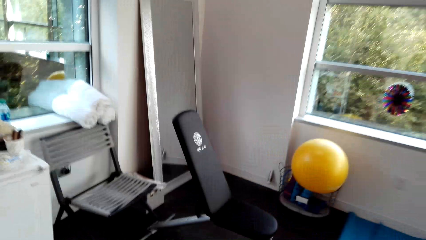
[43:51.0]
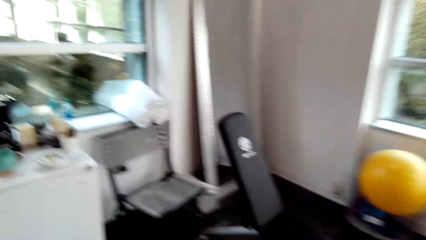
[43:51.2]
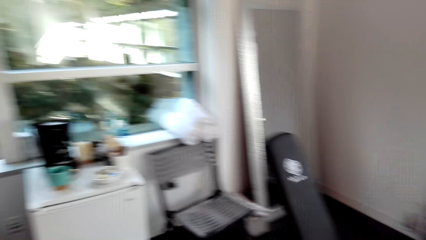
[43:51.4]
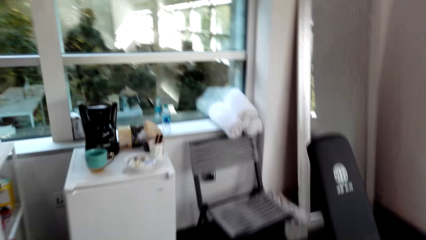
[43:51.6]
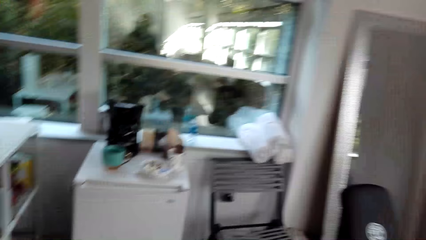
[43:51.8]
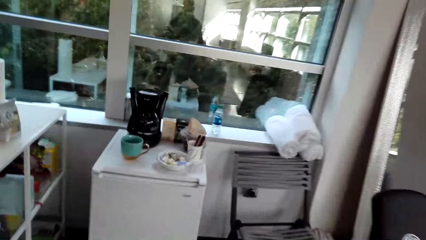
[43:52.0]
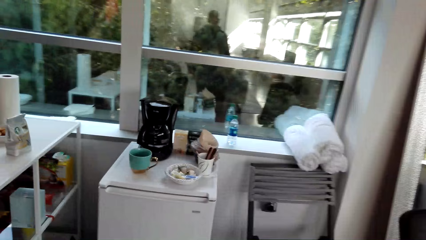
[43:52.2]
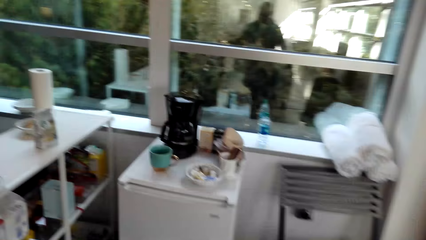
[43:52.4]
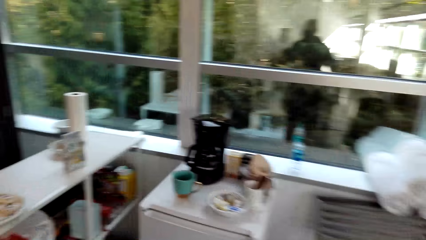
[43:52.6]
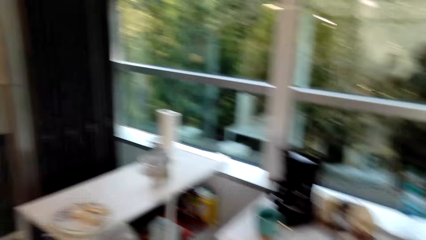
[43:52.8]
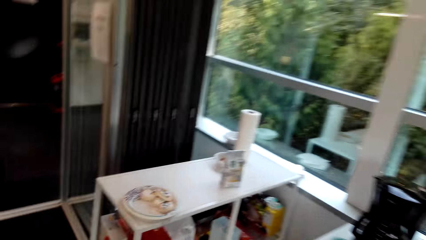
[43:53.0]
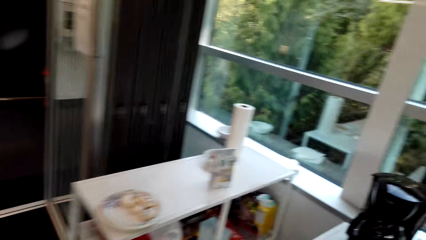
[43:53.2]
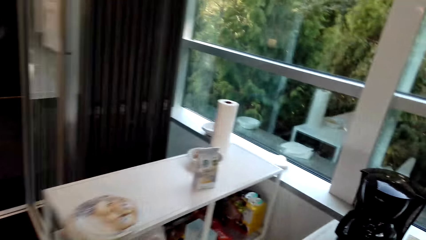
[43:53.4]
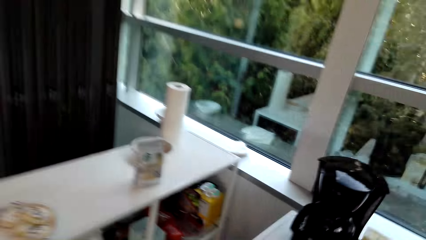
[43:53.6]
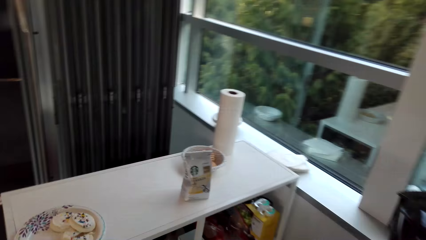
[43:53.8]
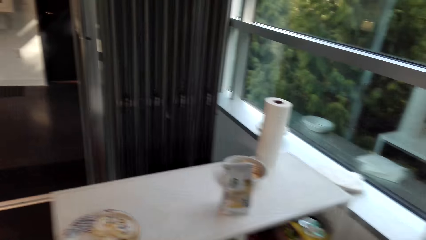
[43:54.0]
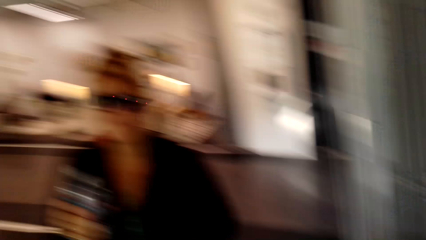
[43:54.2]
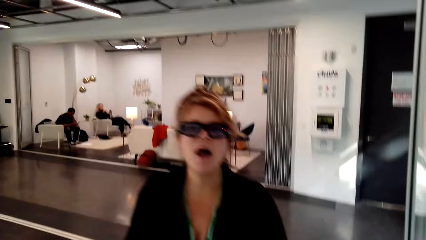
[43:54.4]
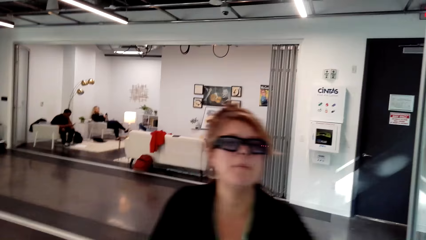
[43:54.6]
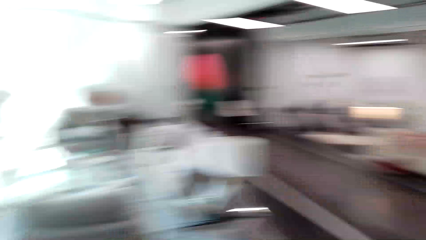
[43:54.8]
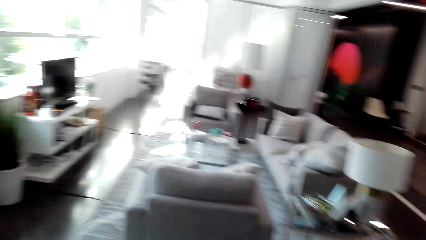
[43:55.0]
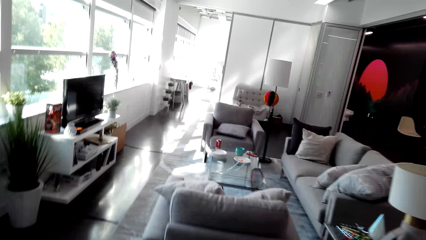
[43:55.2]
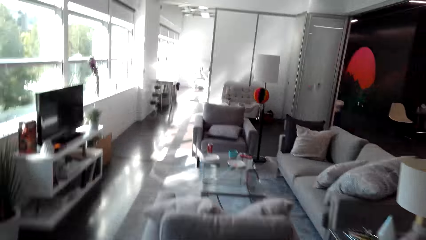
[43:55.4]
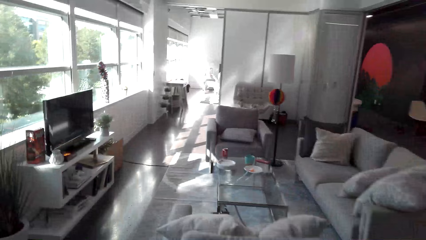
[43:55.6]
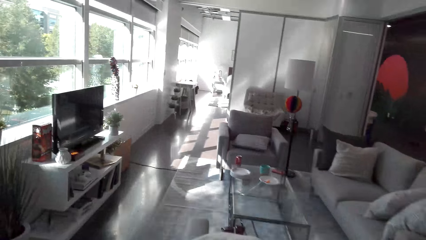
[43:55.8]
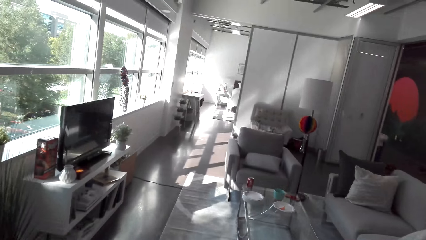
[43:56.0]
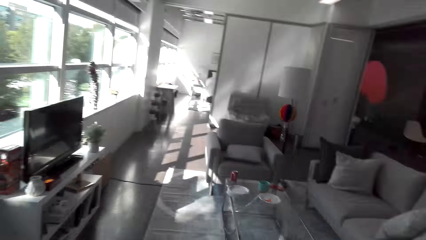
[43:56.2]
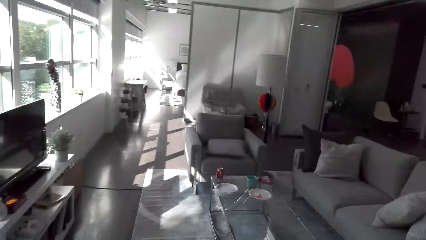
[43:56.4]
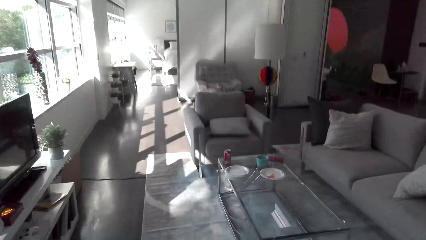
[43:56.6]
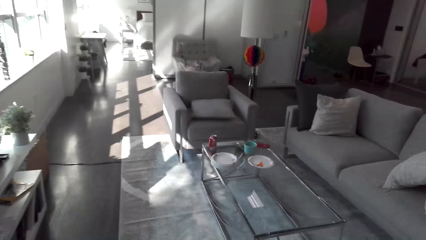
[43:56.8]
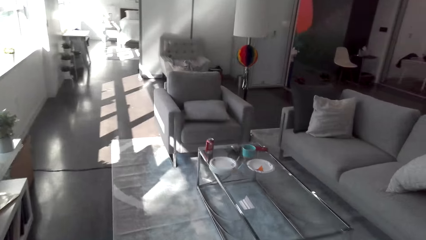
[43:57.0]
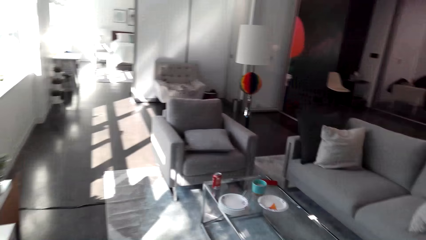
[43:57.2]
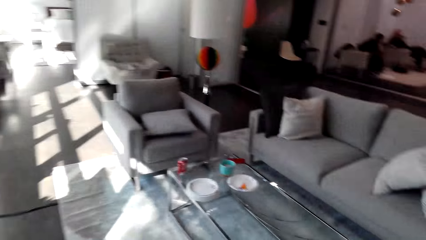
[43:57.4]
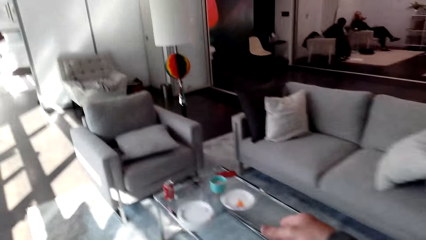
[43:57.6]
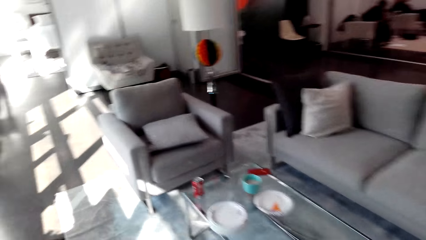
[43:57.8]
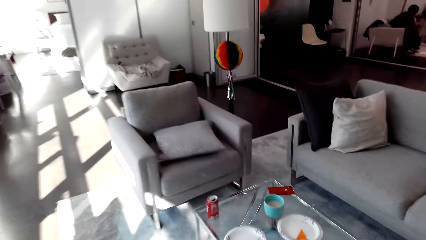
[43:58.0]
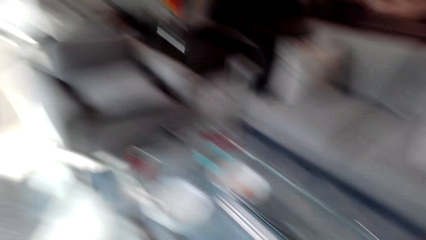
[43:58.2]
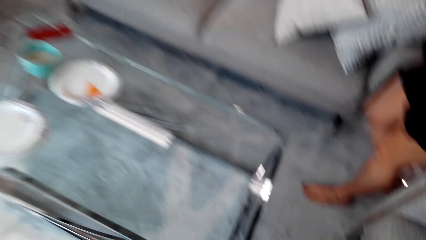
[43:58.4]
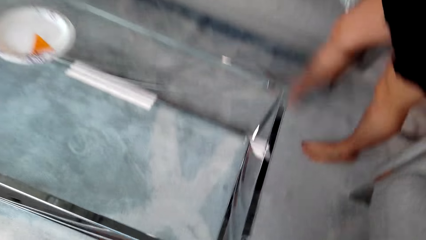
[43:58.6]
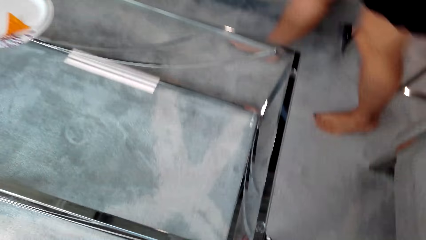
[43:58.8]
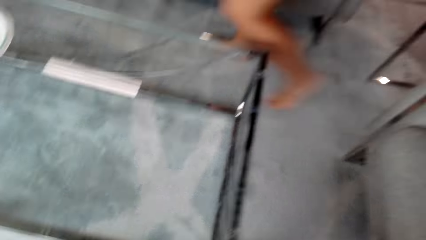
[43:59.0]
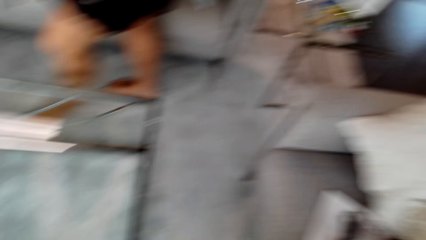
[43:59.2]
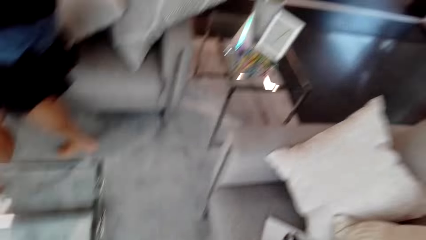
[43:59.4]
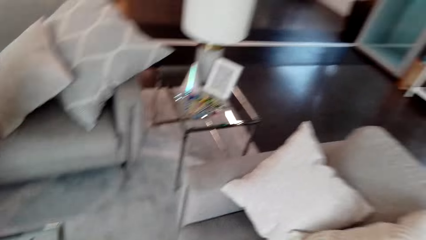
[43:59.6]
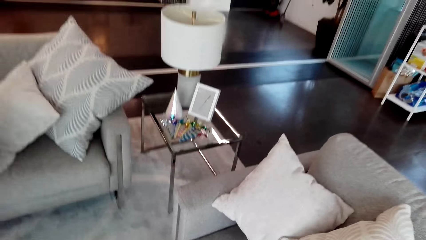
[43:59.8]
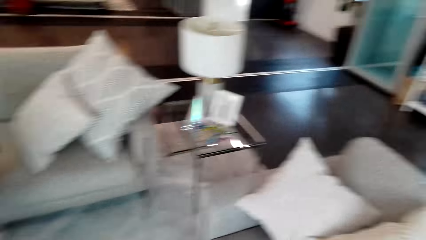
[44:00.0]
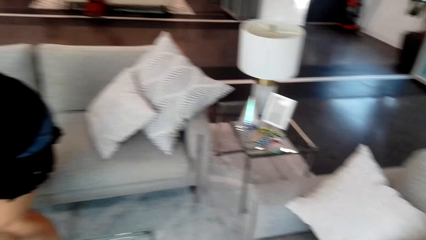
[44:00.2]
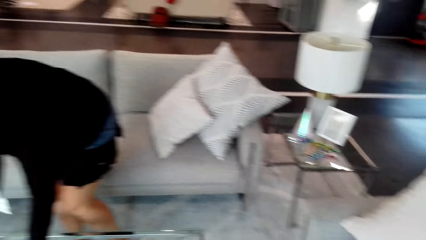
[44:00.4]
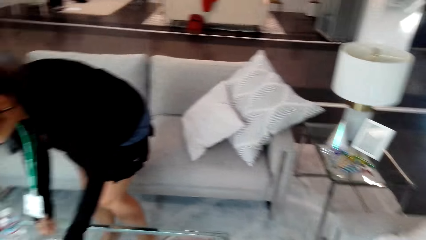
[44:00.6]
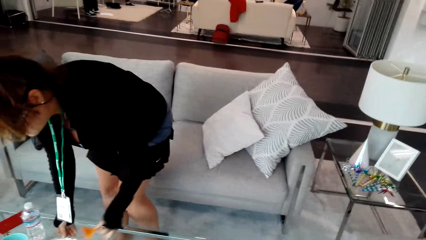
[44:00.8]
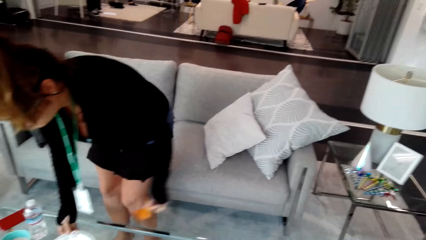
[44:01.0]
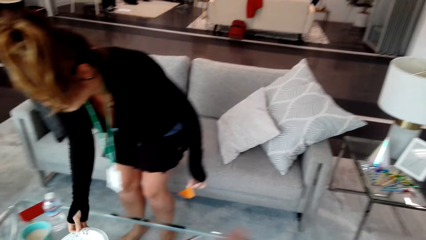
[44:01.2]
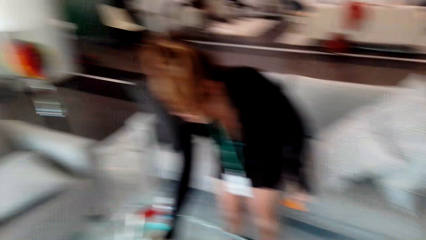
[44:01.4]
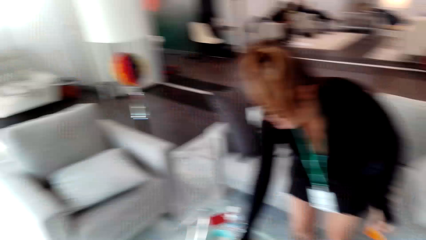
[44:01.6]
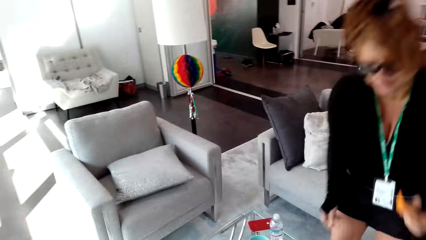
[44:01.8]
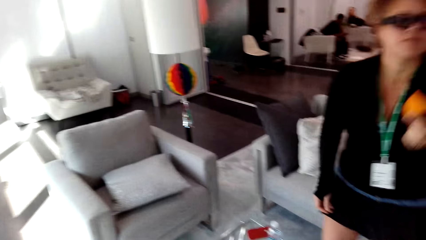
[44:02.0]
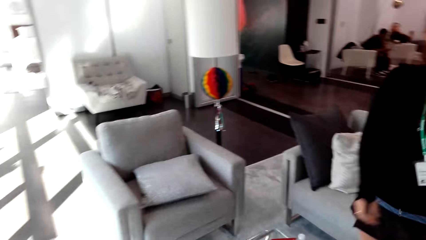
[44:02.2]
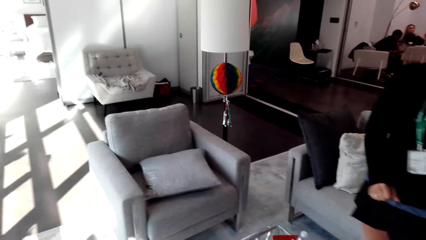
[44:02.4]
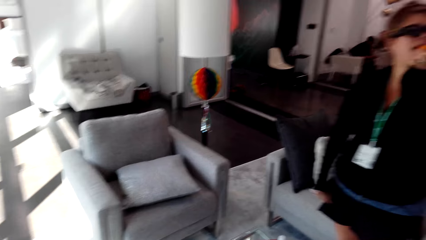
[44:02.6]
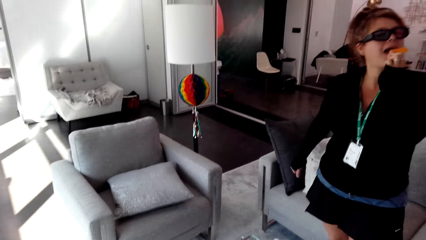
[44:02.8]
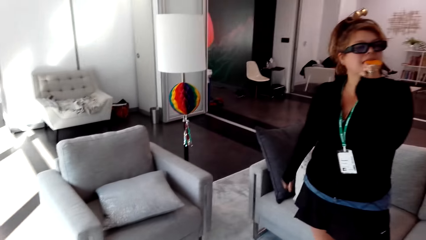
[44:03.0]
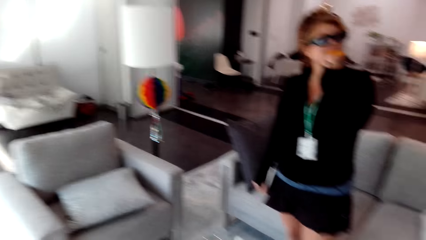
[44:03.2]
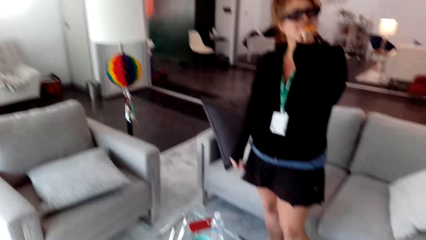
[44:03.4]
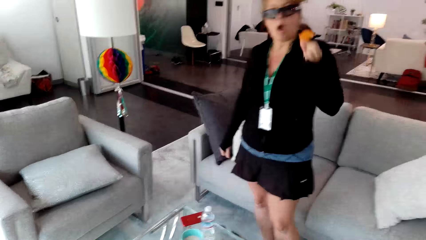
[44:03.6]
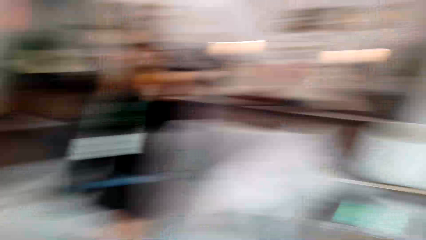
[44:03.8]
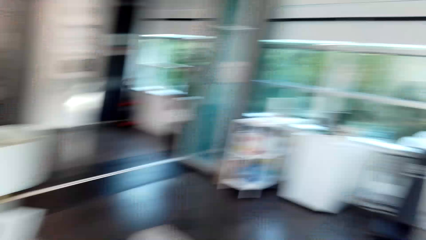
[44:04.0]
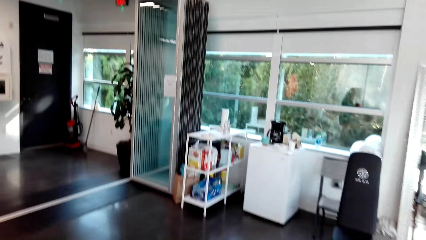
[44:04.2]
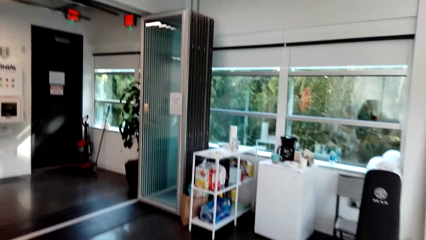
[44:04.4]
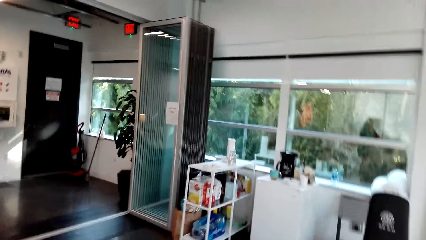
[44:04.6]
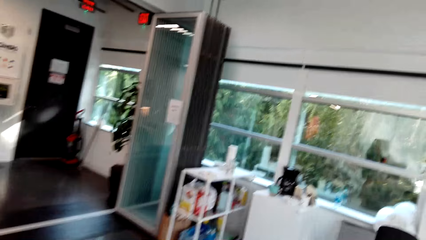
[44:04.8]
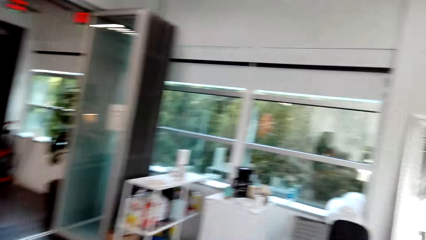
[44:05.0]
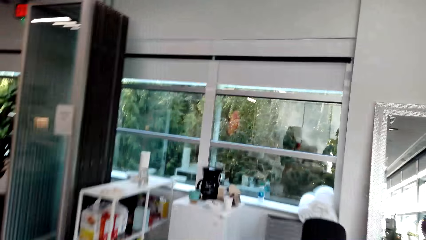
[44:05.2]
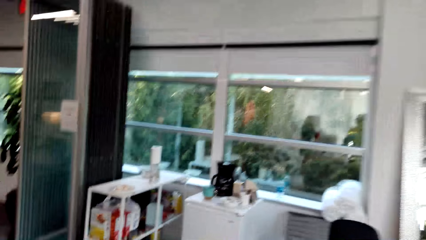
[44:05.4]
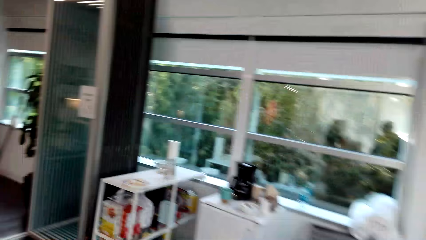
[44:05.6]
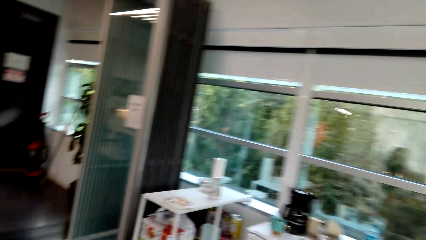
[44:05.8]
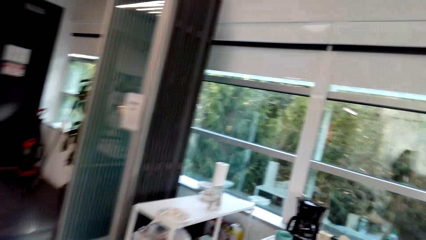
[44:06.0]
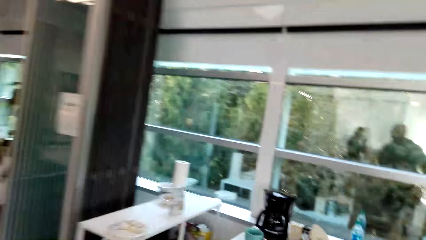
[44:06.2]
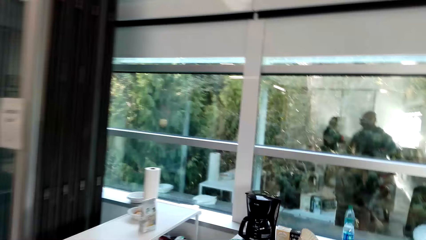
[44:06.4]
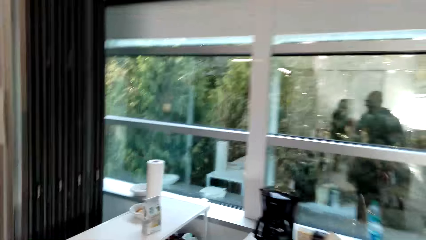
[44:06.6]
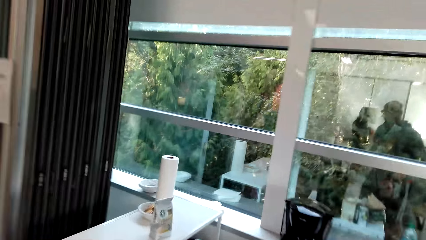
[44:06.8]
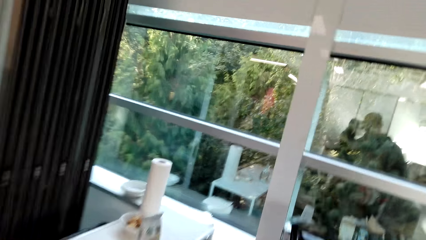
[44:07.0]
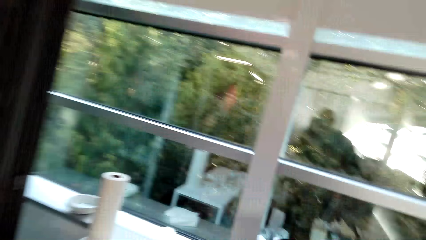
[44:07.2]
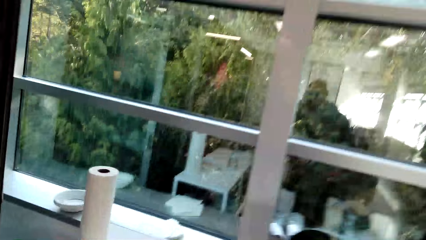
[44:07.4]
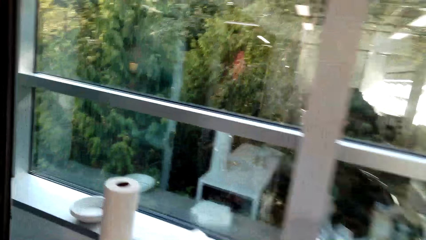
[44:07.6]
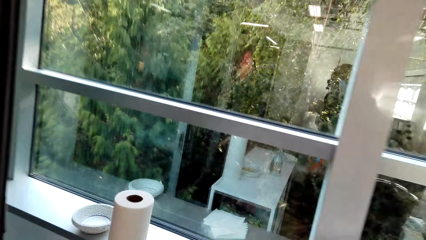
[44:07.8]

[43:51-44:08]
The camera wearer converses with a woman. The woman picks the chips on the table. The camera wearer eats the chips. They converse with the woman. They walk towards the kitchen.
